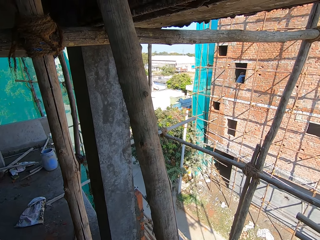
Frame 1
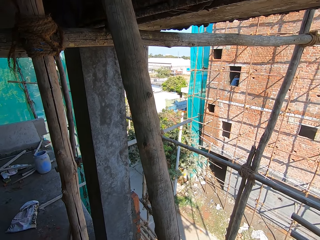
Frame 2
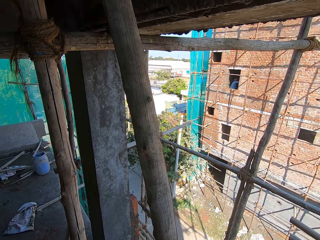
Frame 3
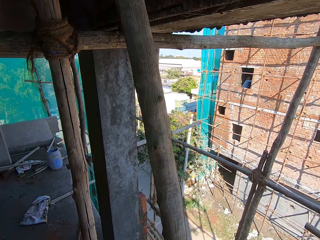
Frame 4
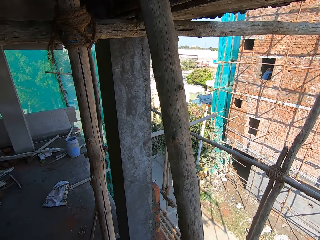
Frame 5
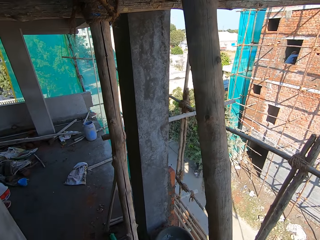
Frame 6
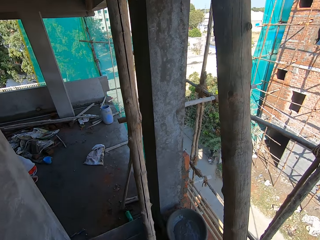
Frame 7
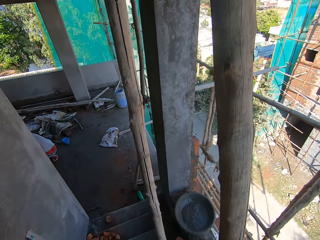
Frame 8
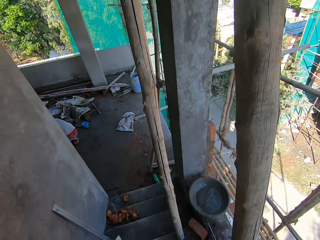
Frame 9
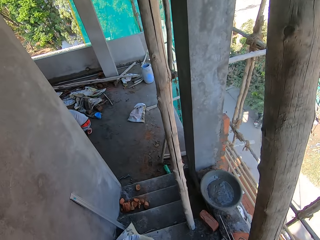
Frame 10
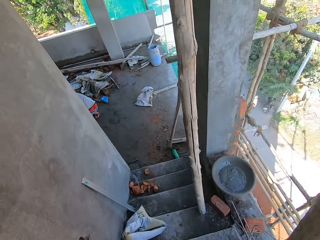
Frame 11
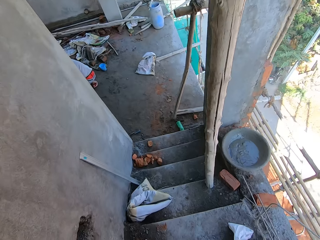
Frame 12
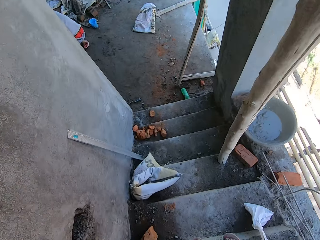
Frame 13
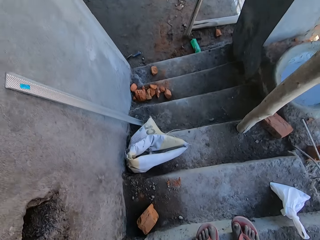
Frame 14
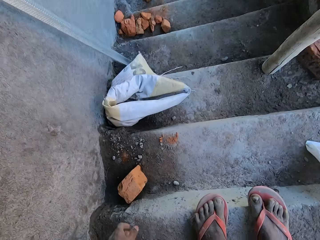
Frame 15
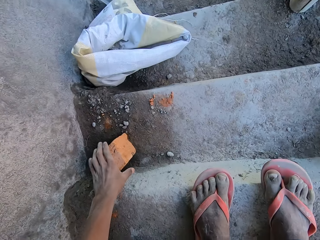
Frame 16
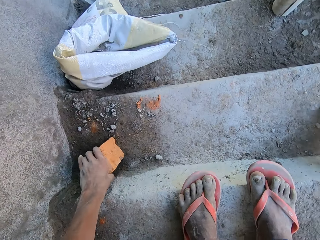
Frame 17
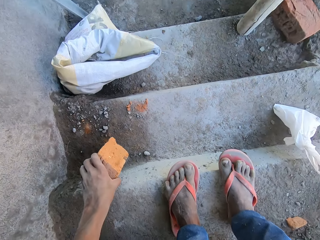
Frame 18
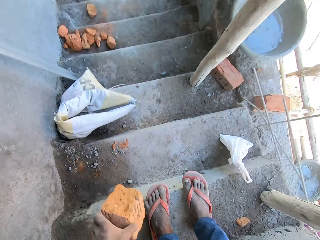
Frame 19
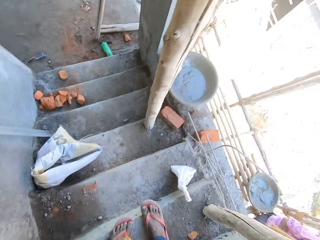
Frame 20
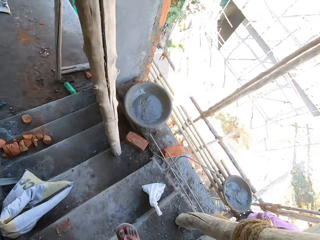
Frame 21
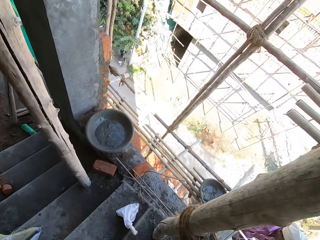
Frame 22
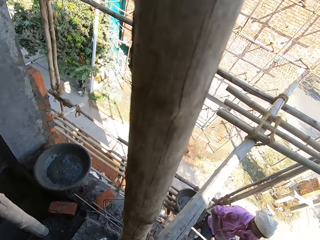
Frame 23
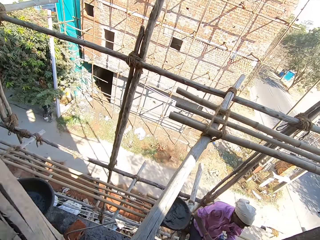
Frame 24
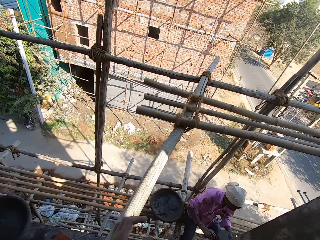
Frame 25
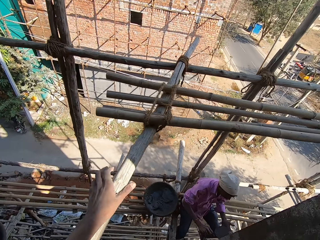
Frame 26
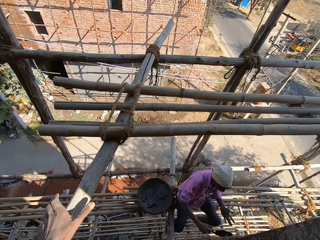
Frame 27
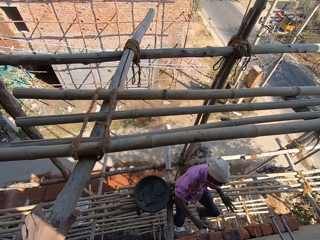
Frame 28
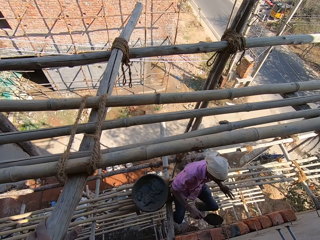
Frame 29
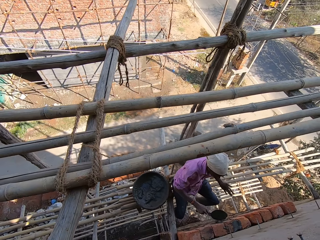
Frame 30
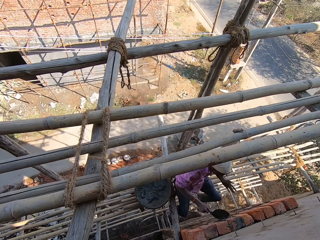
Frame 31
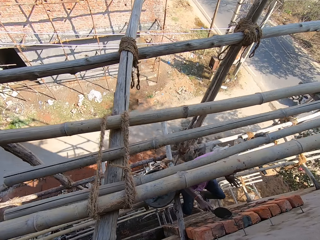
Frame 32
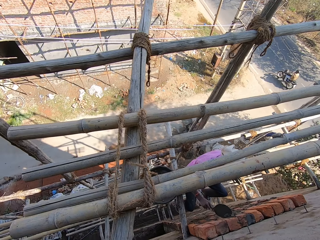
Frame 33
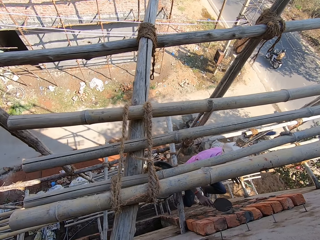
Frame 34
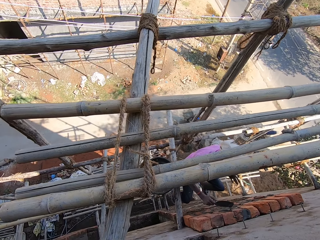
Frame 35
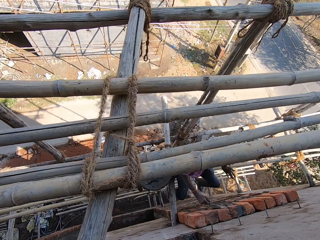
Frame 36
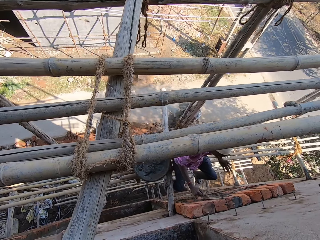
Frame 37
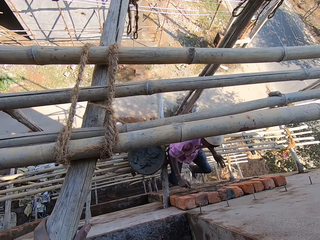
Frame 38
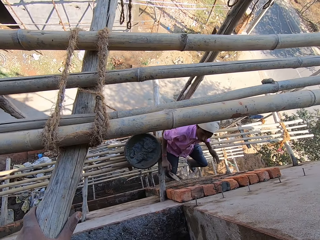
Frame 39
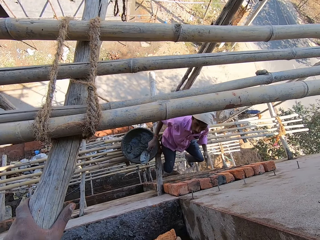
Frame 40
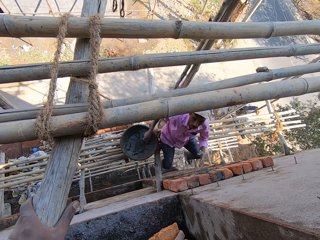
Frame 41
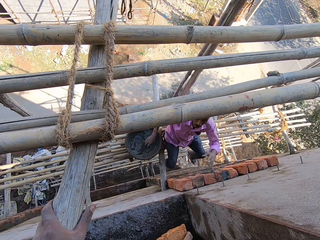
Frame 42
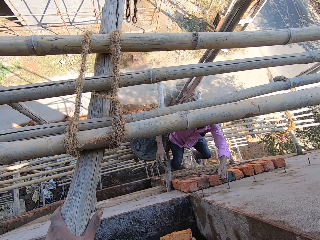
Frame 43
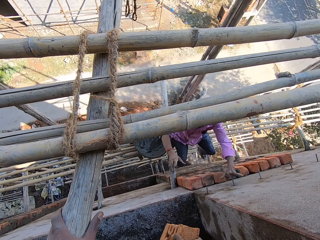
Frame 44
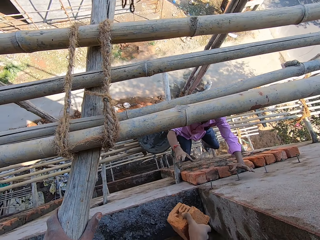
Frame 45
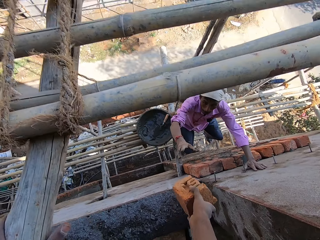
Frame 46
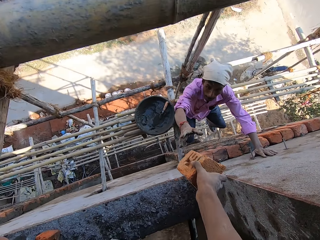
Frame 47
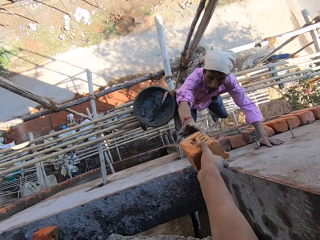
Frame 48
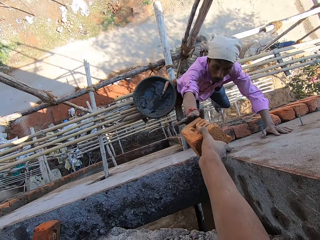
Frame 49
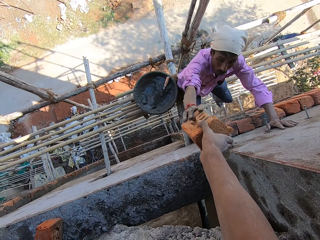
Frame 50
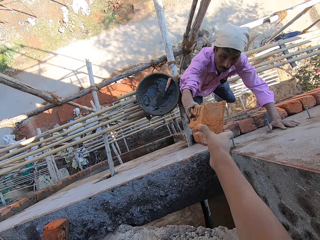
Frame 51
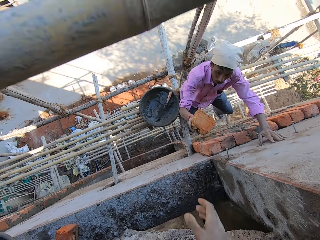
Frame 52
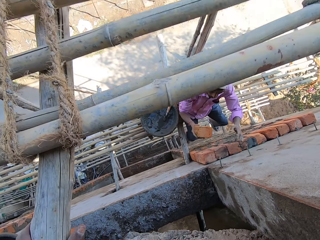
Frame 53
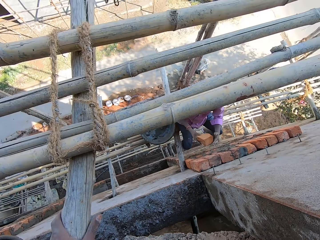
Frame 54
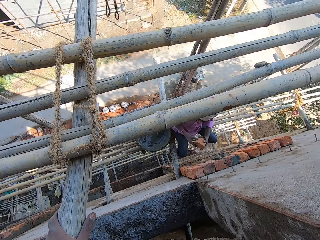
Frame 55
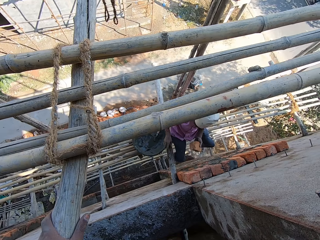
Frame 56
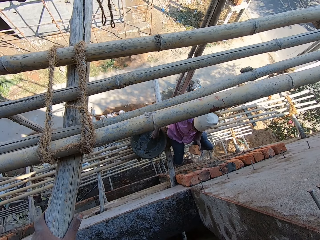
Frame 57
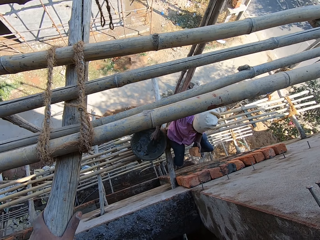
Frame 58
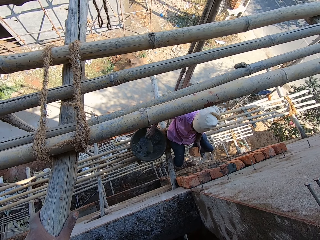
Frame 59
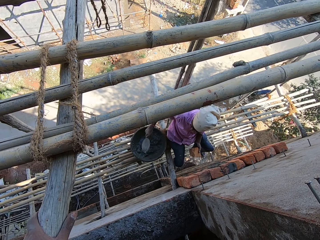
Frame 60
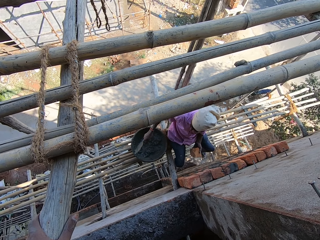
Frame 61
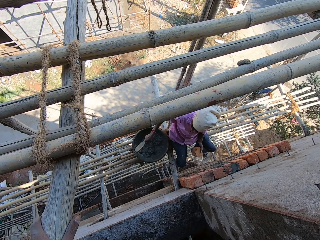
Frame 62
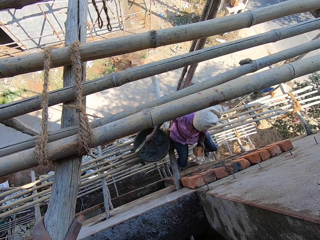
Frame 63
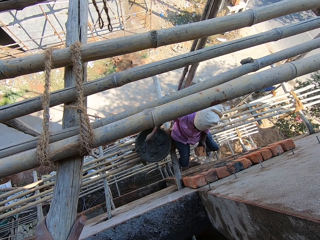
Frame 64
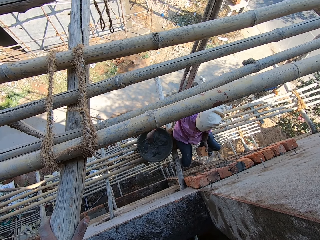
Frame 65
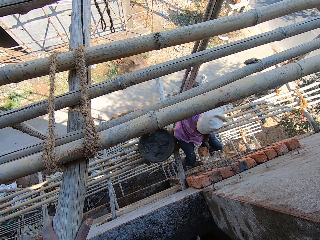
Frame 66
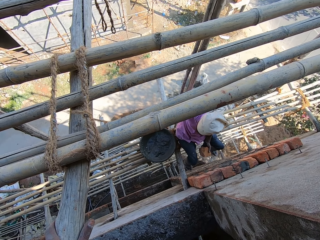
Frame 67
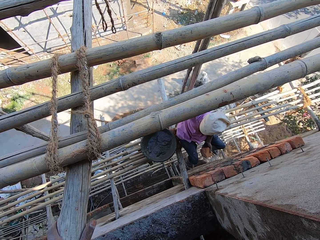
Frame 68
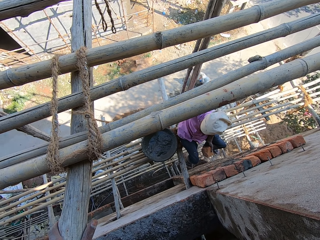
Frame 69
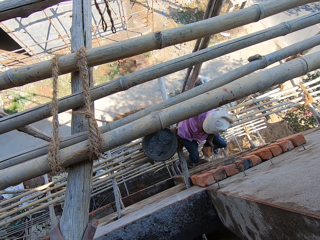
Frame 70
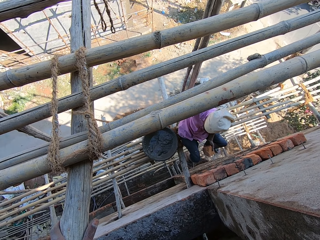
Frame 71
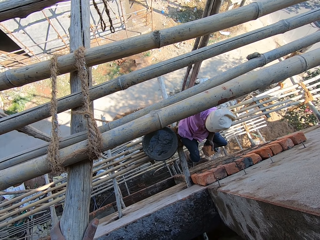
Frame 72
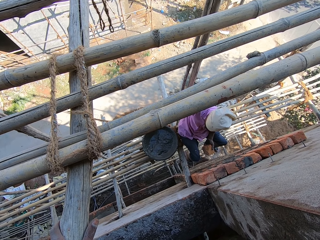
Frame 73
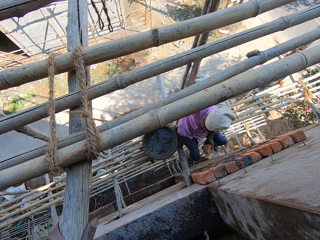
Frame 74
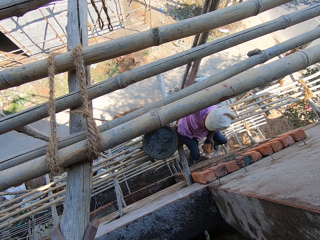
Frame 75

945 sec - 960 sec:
The camera wearer looks around. They pick up a brick. They touch the piece of wood. They look around the construction site. They give a man the brick. The man takes the brick. The camera wearer looks around the construction site. The man takes the cement with the trowel.

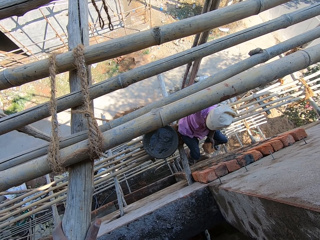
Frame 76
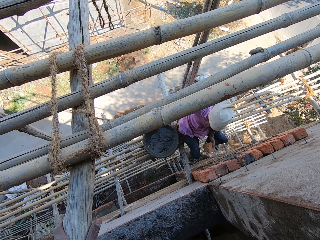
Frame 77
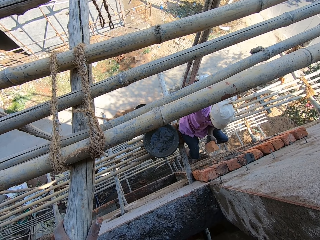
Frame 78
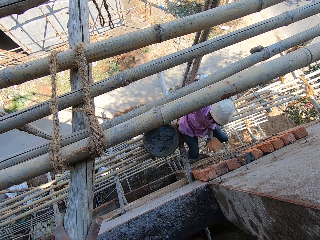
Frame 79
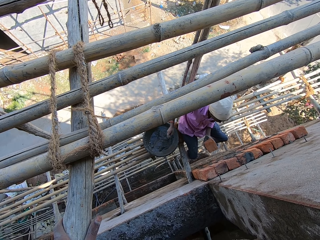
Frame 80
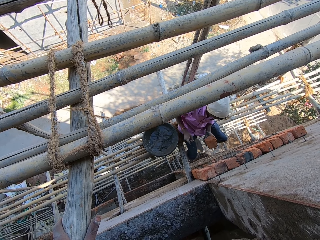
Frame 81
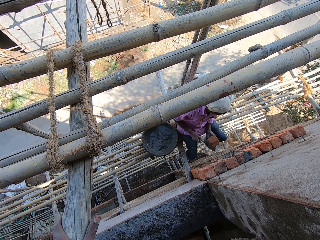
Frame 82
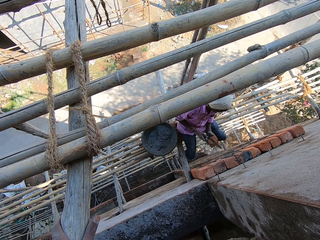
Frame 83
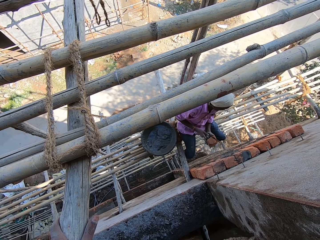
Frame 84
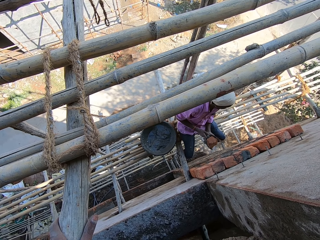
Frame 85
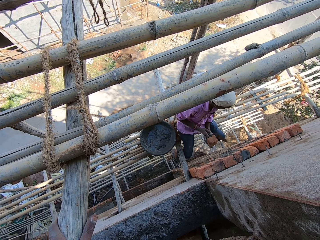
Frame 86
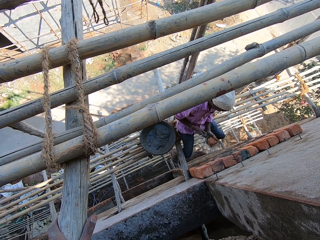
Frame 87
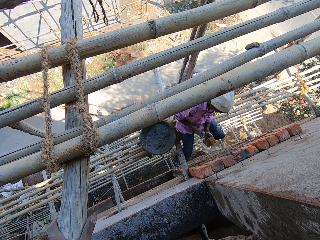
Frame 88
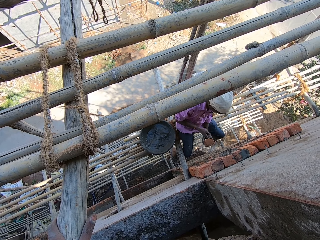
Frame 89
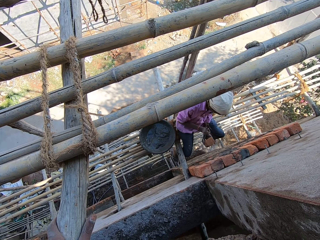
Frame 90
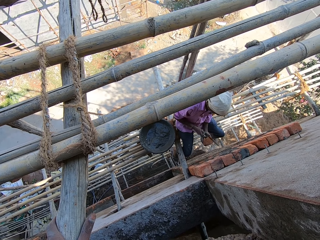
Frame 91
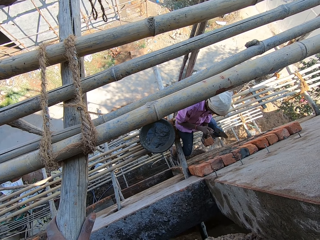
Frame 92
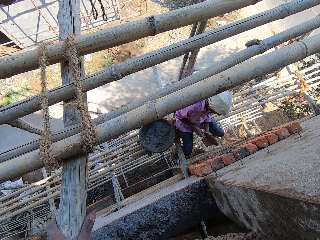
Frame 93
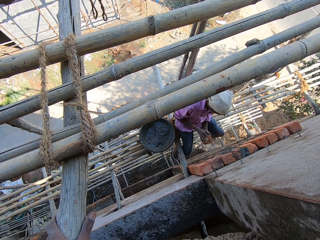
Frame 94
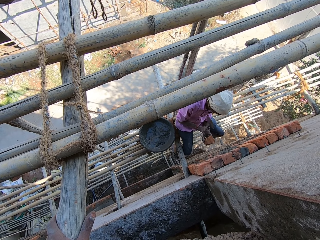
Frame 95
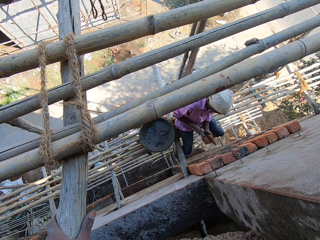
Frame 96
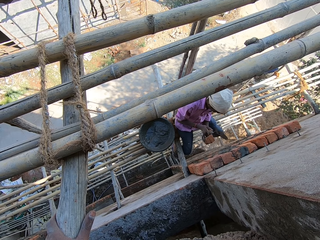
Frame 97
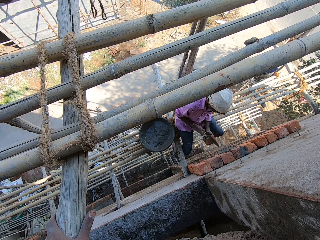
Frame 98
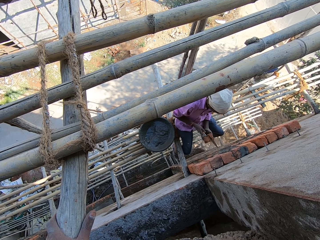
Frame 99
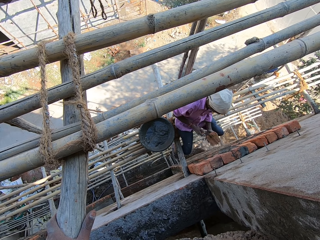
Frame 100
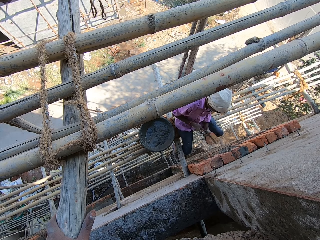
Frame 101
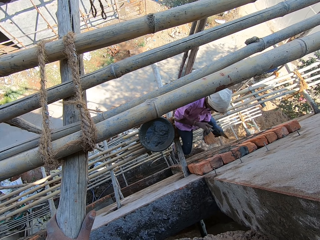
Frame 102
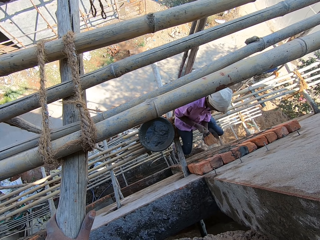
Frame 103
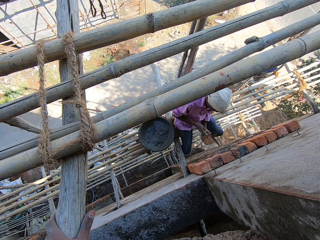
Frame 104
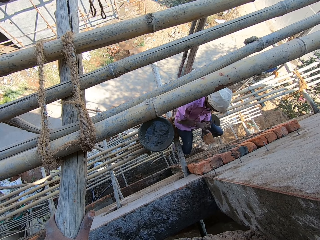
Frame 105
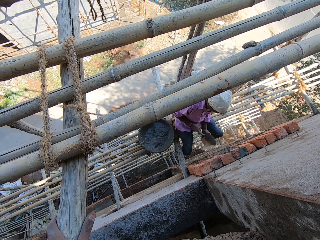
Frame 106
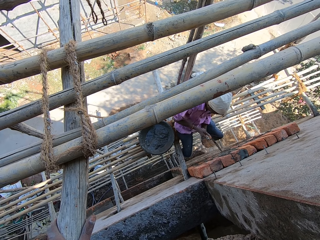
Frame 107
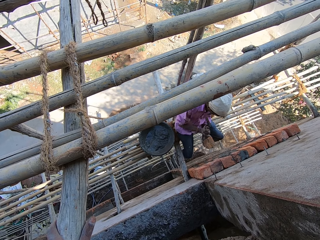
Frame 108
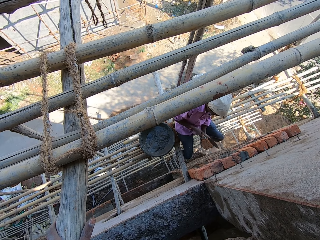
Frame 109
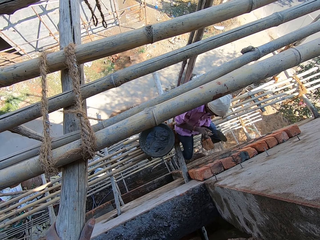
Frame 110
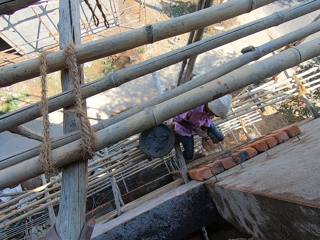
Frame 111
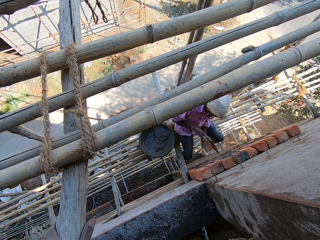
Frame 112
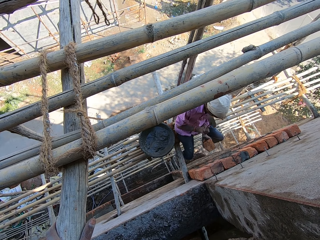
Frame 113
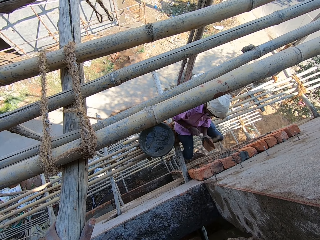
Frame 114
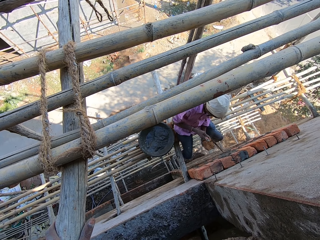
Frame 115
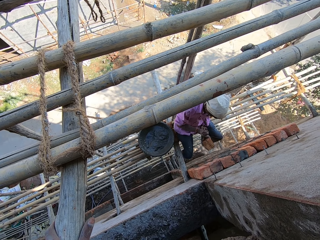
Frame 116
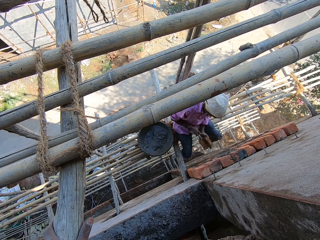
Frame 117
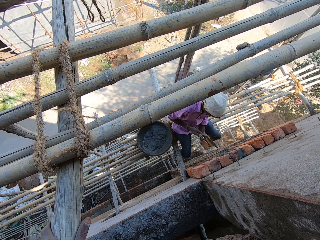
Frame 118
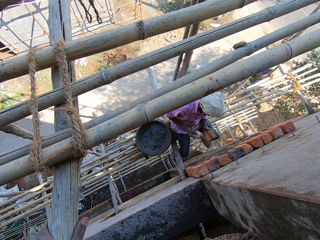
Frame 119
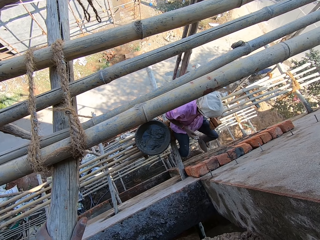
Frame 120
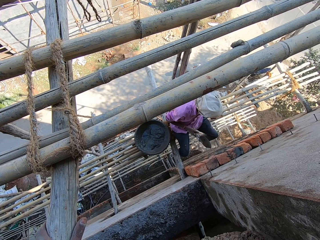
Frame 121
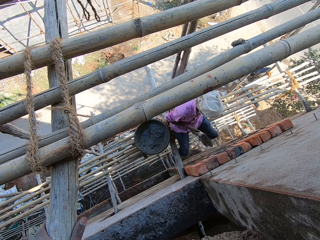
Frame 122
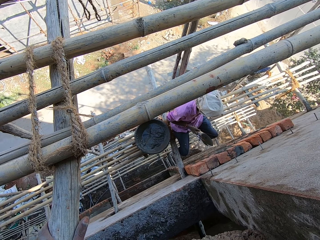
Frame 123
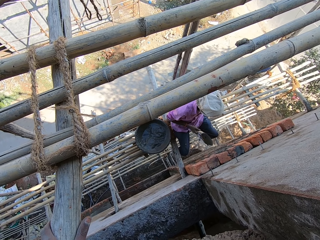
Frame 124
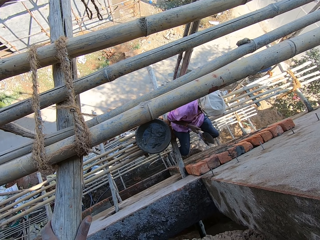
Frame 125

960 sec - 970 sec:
A man breaks the brick with the trowel.
